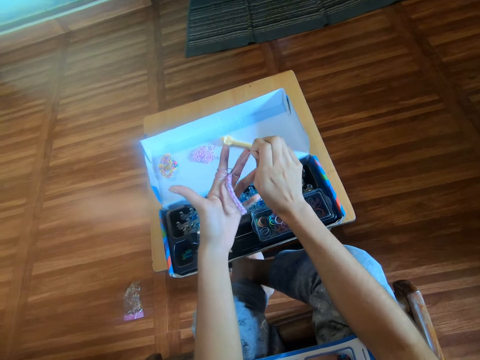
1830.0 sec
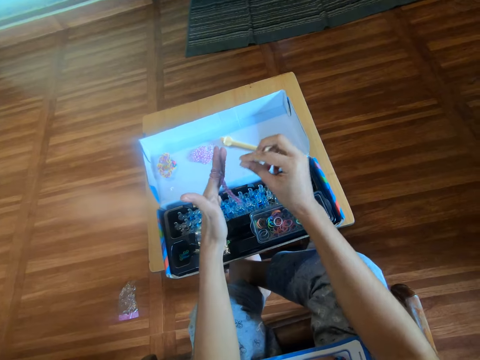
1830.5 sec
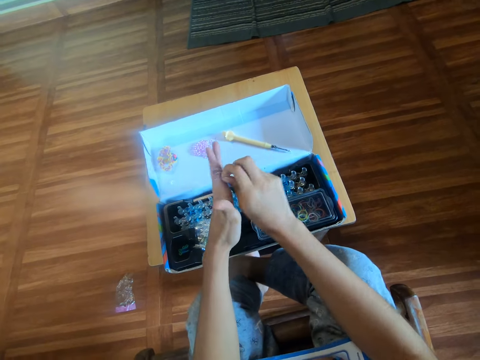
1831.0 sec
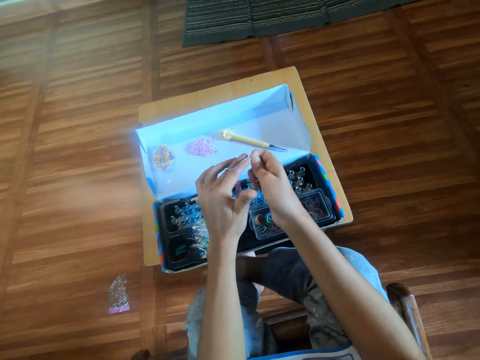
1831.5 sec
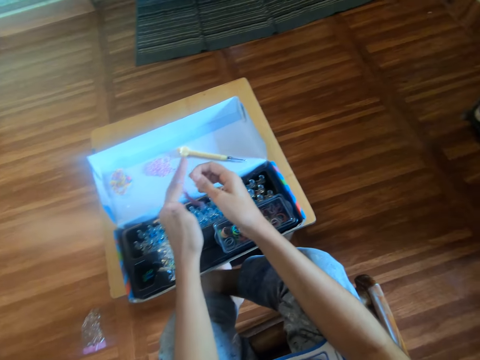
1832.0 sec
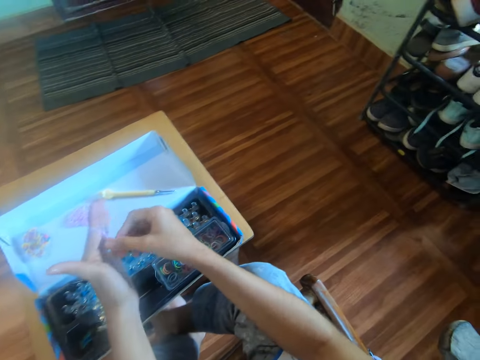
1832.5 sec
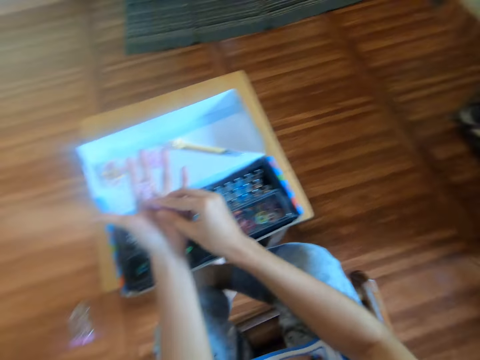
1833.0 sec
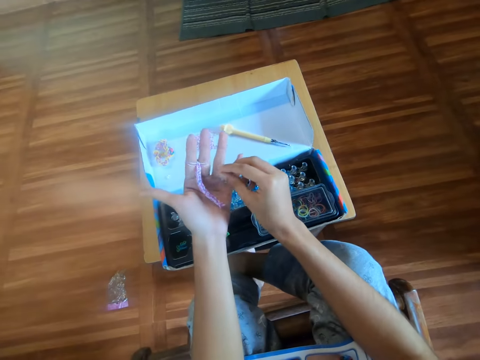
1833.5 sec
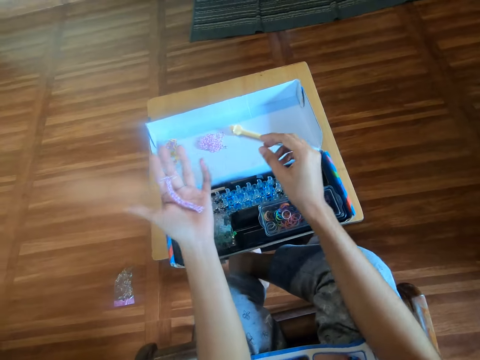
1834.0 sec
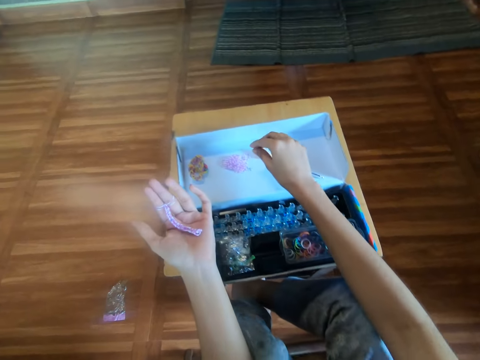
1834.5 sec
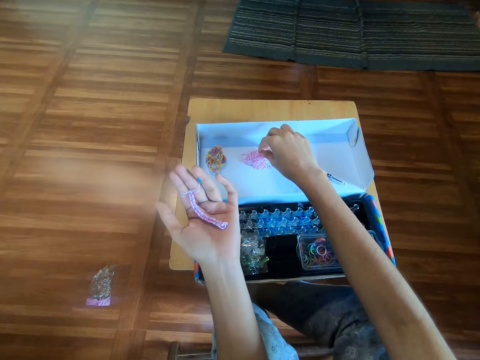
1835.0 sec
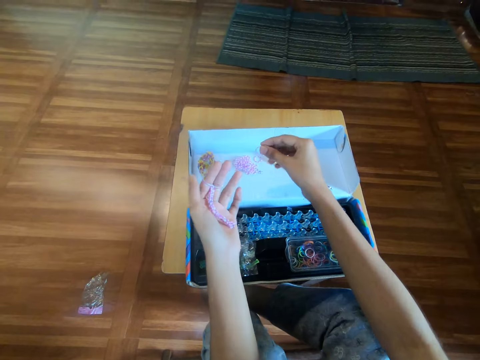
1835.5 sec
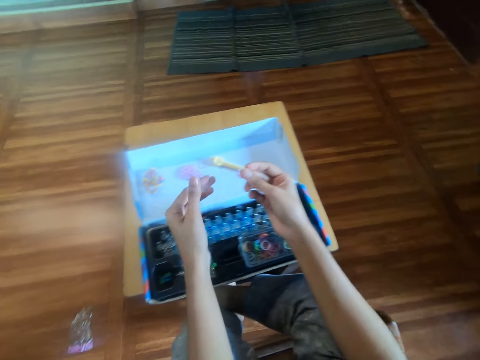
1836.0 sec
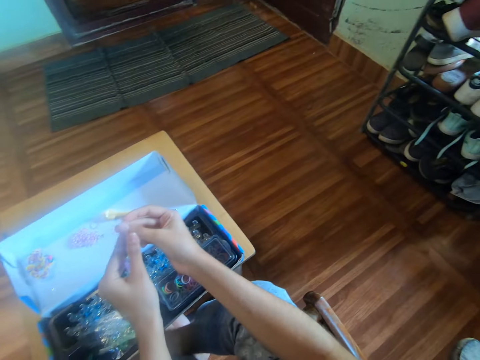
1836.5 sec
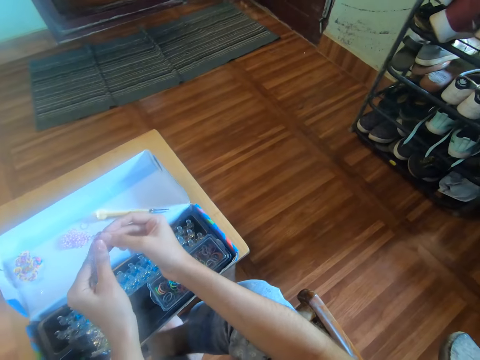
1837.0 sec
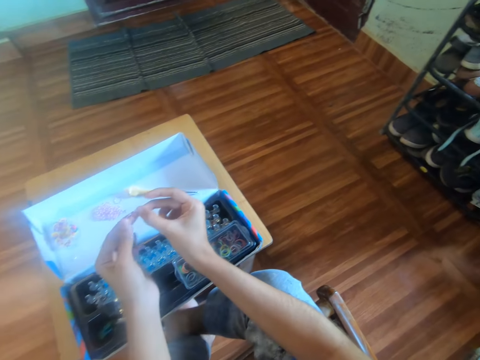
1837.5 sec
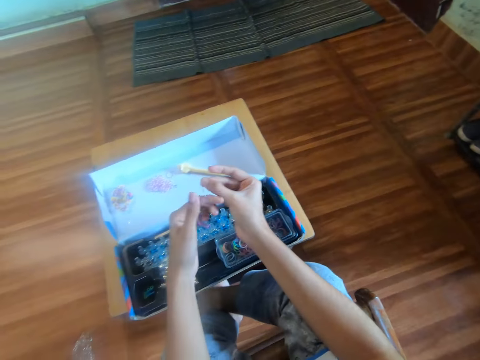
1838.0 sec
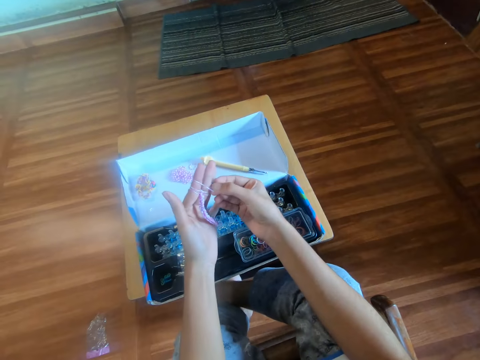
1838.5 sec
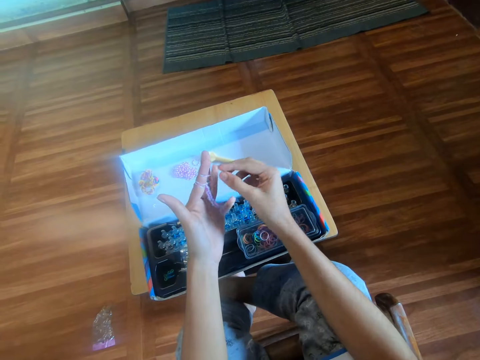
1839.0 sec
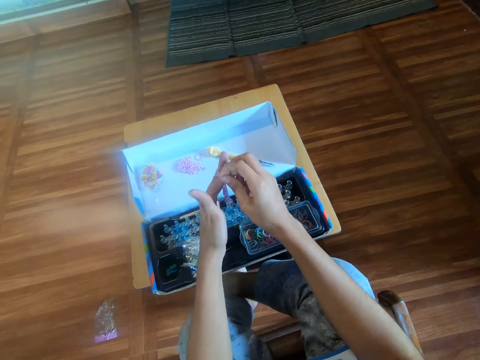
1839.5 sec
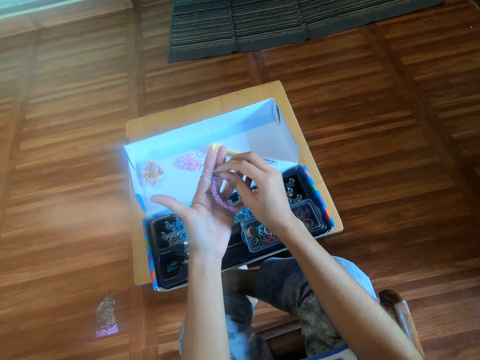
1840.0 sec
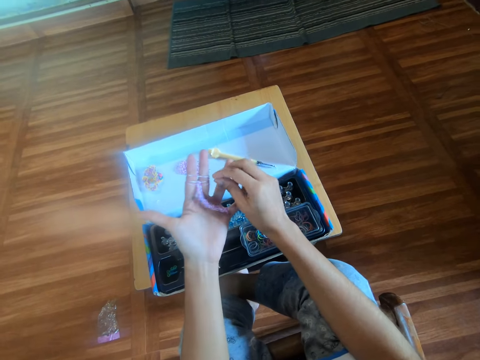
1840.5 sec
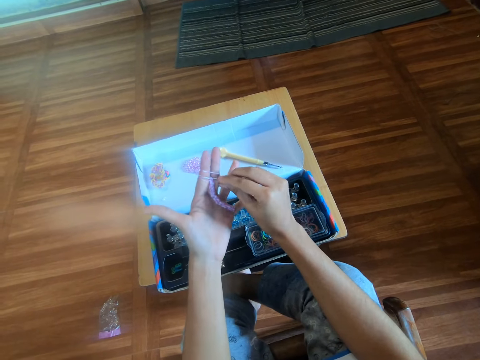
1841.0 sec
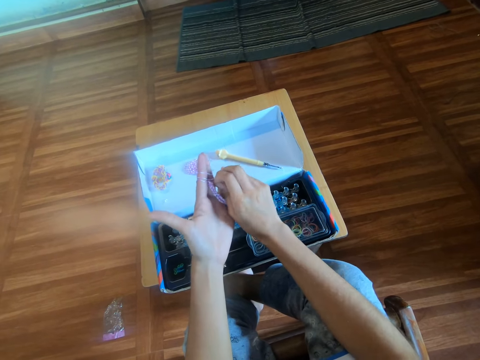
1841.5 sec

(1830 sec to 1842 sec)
The camera wearer makes a bracelet with fingers using a rubber band. She twists the mini rubber bands in her left fingers with her right hand. She pulls the loom band in her left hand with her right hand. She picks another mini rubber band from the box with her right hand. She puts an eleventh mini rubber band in her left fingers, in the index and middle fingers.

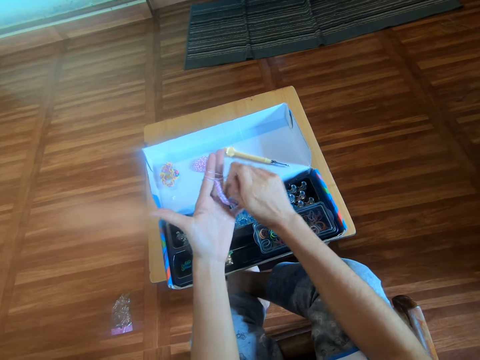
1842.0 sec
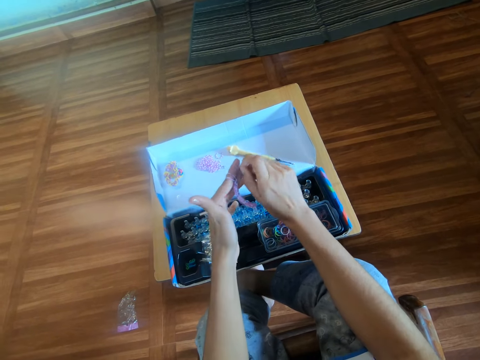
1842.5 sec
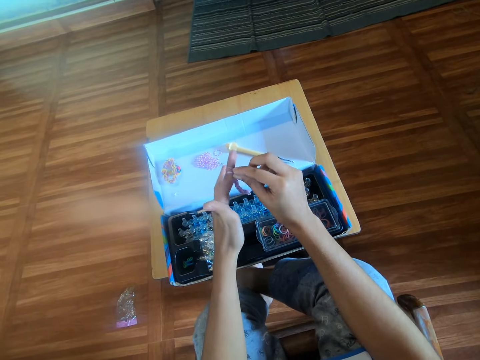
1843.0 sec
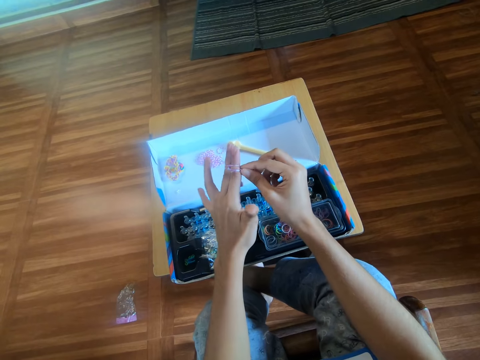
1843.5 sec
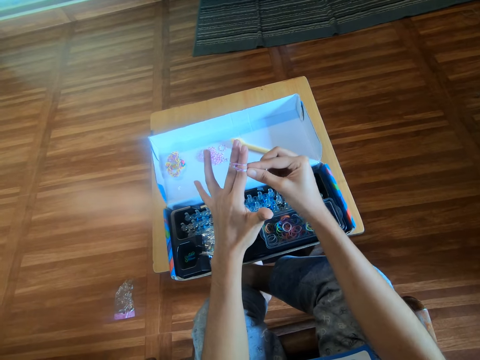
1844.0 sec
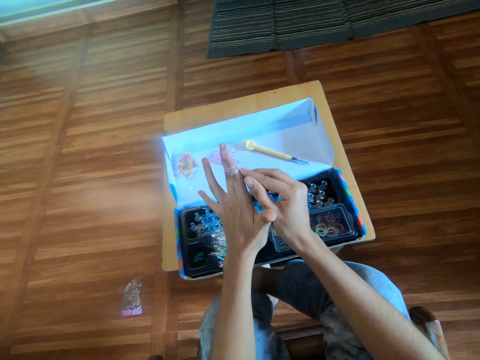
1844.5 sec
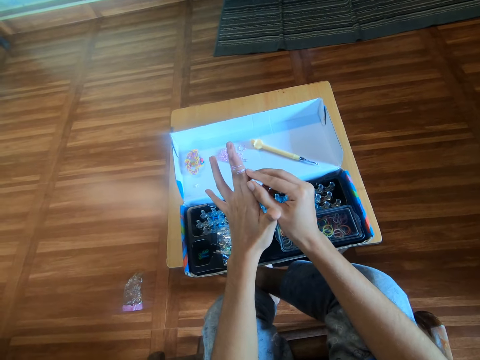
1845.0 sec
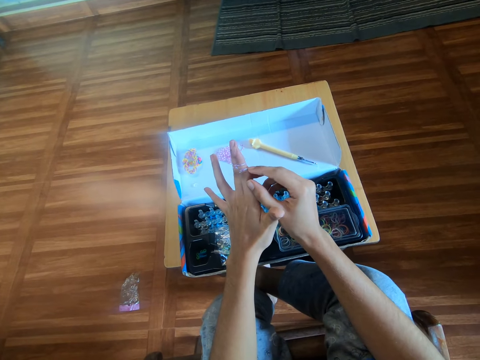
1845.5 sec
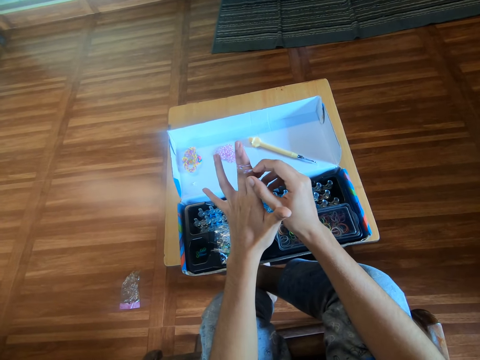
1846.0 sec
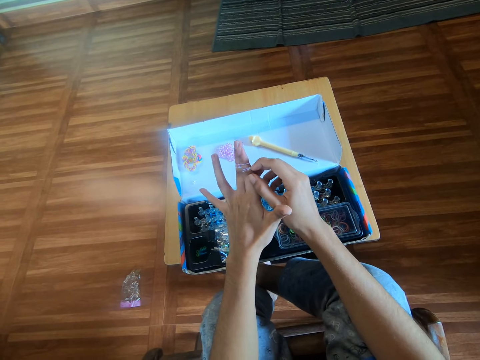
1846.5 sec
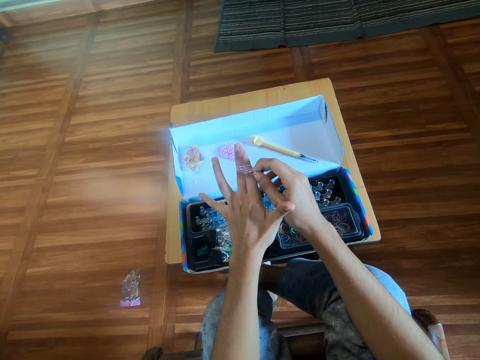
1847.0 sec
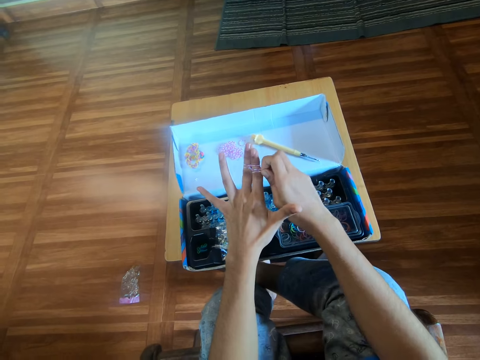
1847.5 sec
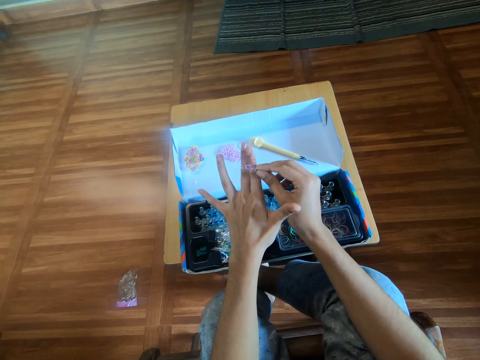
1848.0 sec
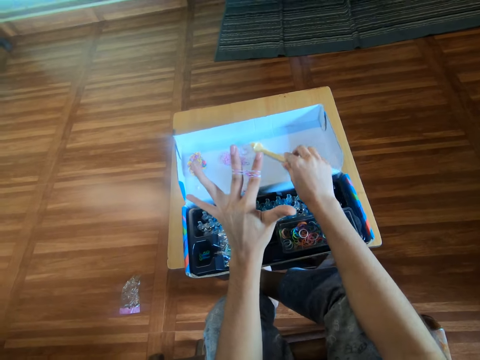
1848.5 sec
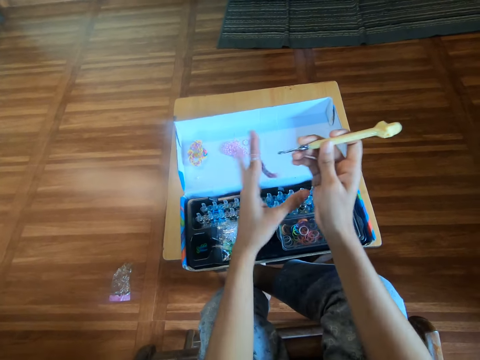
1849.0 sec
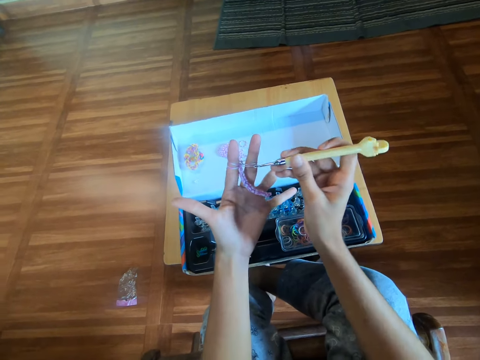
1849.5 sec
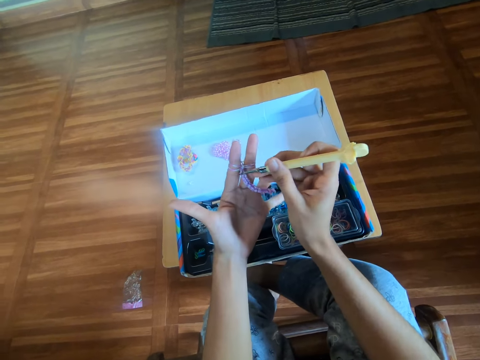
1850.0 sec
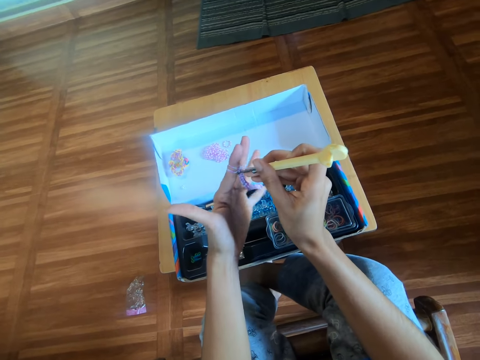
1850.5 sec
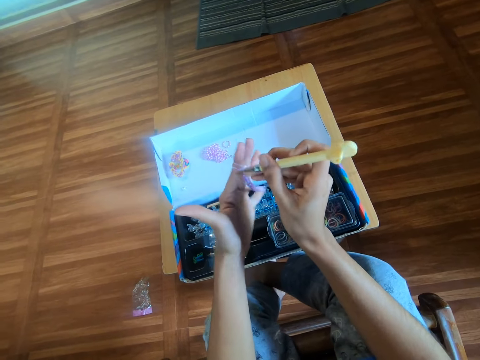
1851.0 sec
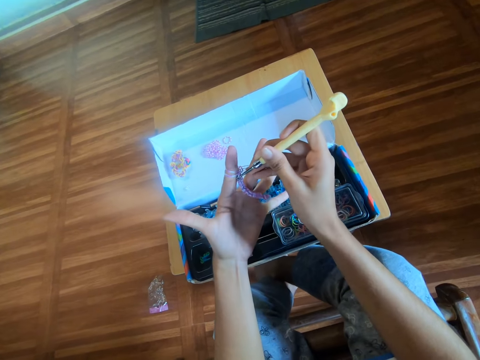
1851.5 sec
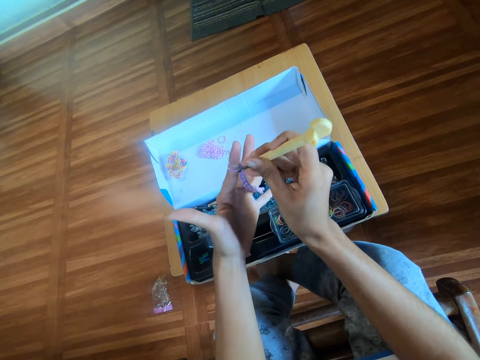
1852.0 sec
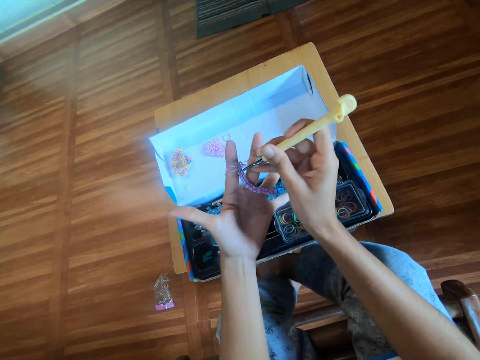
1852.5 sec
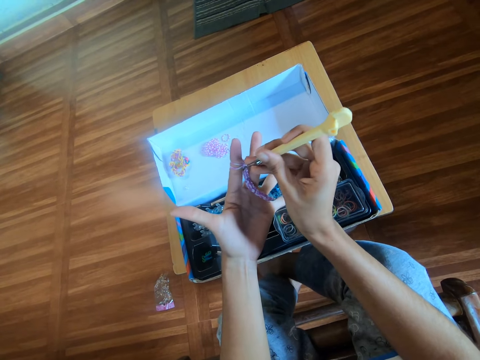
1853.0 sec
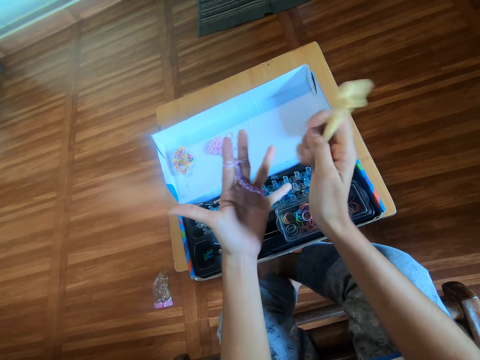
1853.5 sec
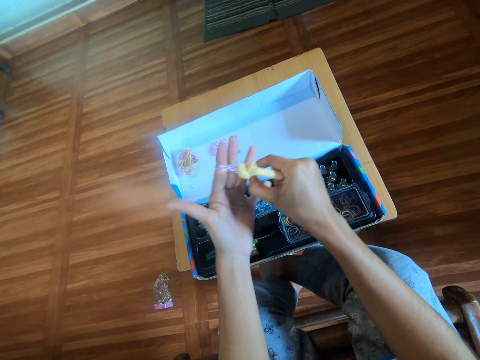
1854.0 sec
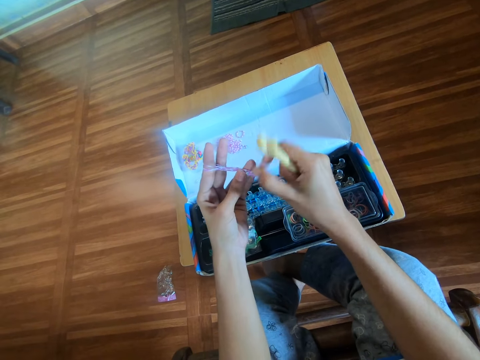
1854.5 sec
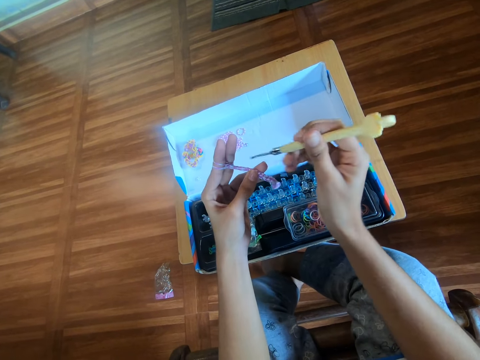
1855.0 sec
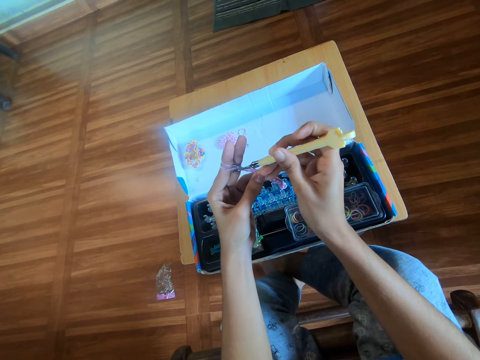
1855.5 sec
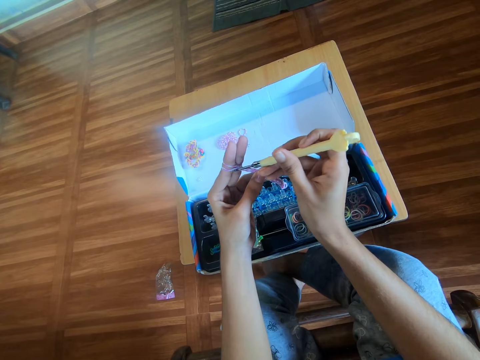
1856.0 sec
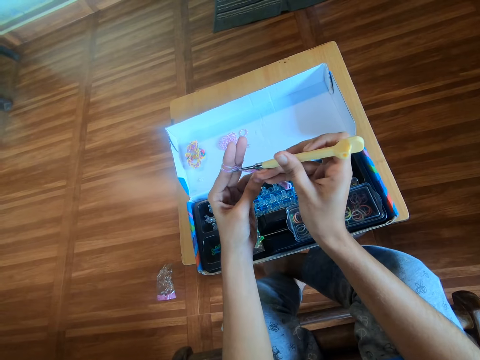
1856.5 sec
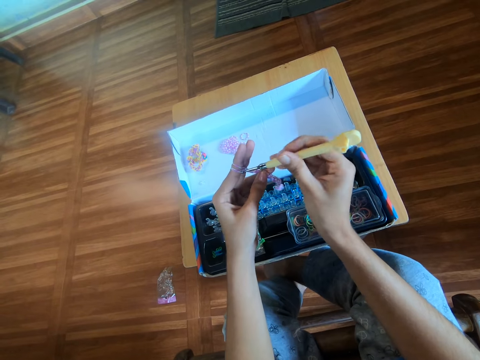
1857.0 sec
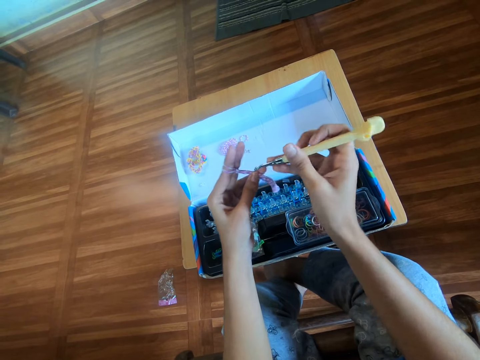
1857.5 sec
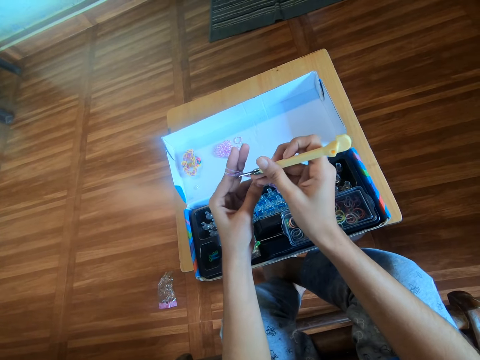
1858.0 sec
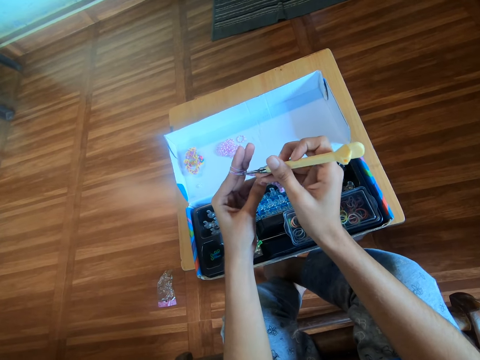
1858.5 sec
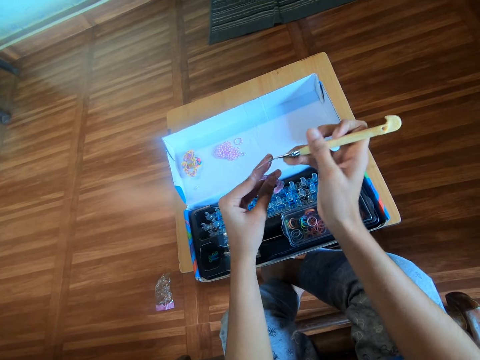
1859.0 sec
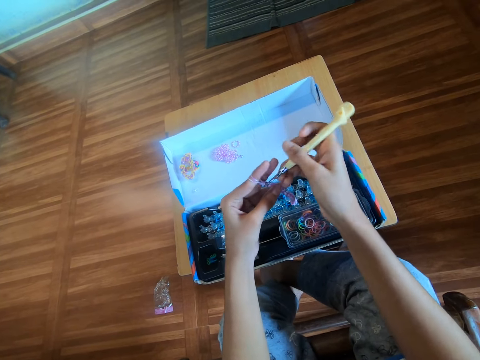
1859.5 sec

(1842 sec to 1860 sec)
The camera wearer twists the mini rubber bands in her left fingers with her right hand. She makes a bracelet with fingers using a rubber band. She adjusts the mini rubber bands in her left fingers with her right hand. She picks up the crochet hook from the box with her right hand. She knits the rubber band with the crochet hook. She adjusts the mini rubber bands in her left fingers with the crochet hook in her right hand. She pulls the loom band in her left hand with her right hand. She adjusts the mini rubber bands in her left fingers with the crochet hook in her right hand.
